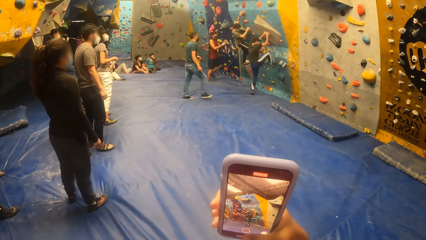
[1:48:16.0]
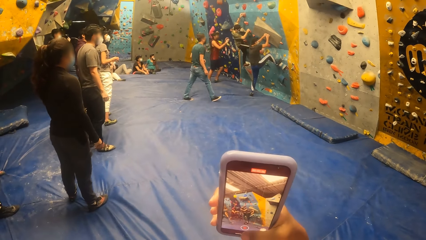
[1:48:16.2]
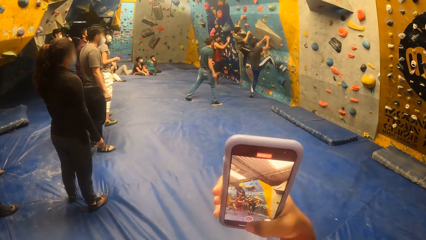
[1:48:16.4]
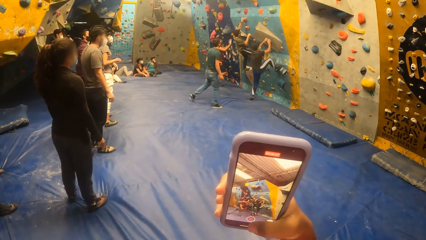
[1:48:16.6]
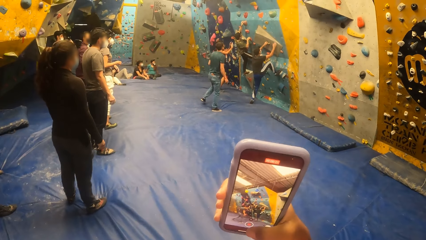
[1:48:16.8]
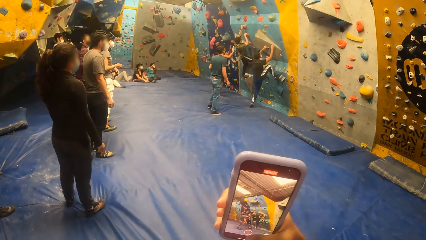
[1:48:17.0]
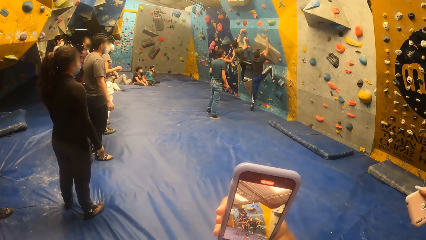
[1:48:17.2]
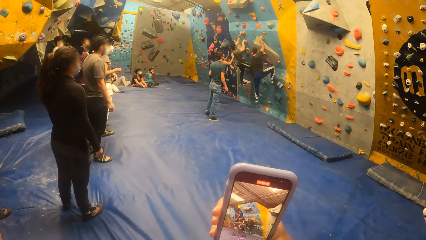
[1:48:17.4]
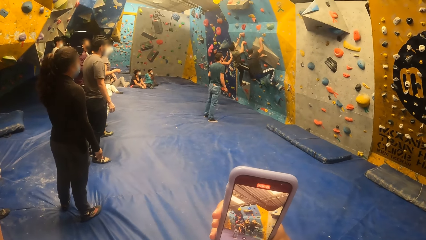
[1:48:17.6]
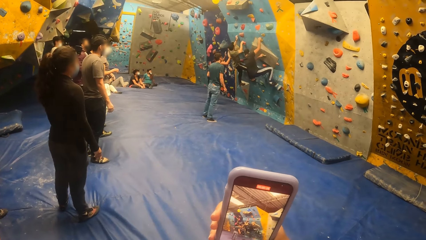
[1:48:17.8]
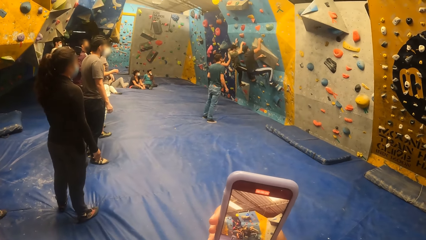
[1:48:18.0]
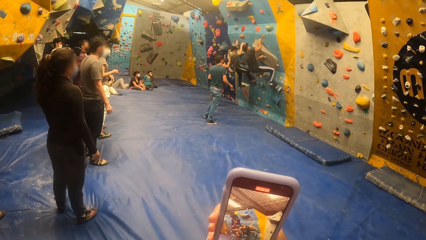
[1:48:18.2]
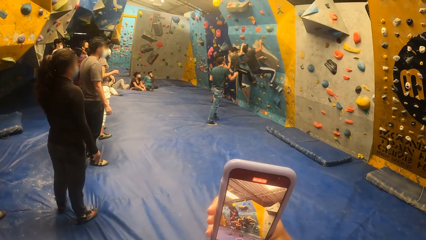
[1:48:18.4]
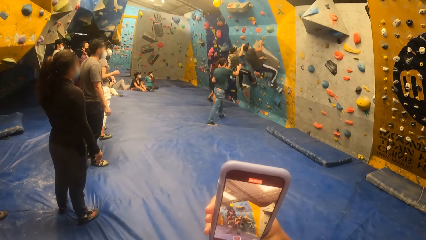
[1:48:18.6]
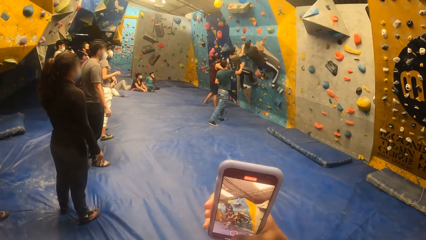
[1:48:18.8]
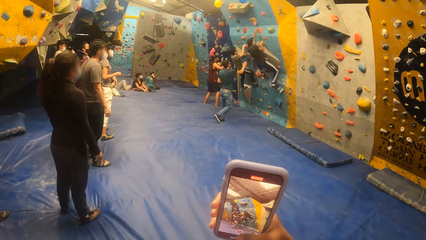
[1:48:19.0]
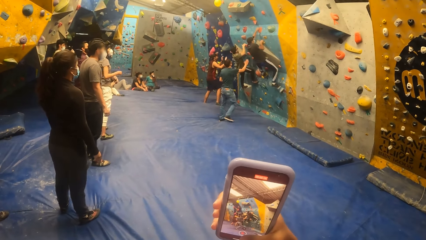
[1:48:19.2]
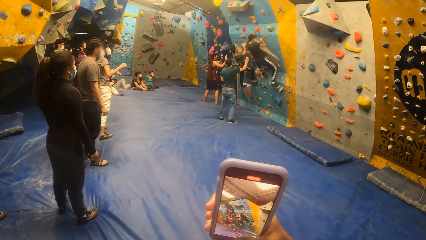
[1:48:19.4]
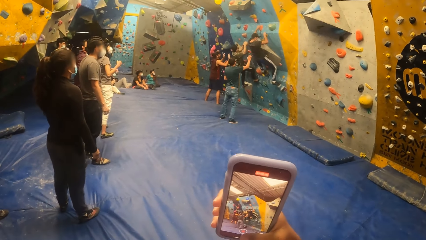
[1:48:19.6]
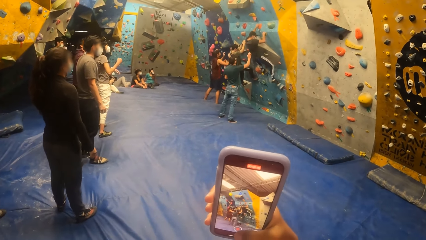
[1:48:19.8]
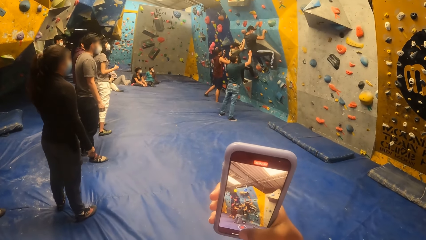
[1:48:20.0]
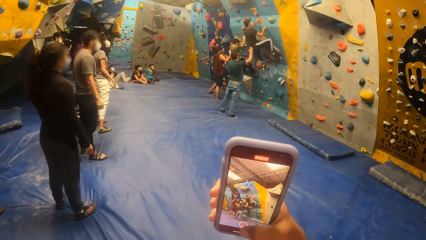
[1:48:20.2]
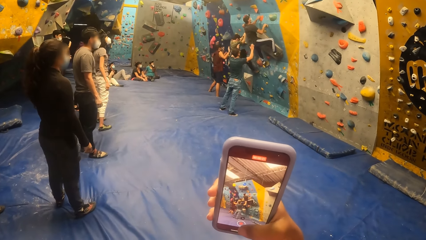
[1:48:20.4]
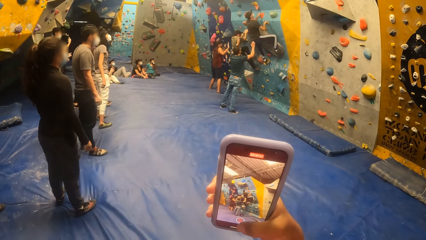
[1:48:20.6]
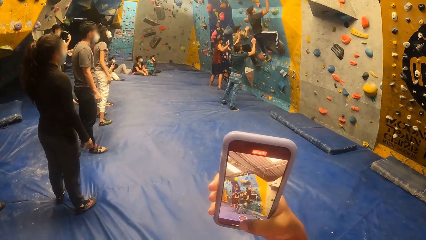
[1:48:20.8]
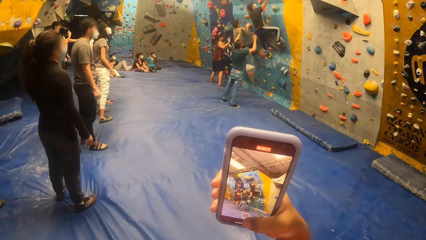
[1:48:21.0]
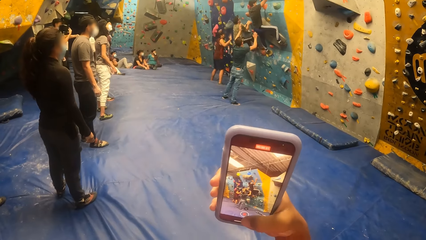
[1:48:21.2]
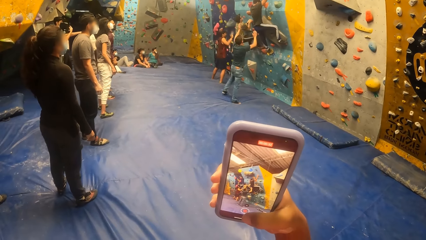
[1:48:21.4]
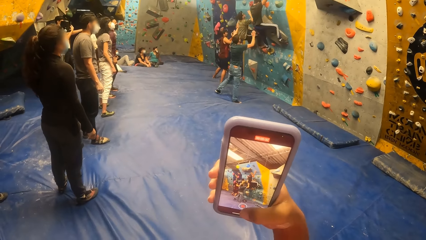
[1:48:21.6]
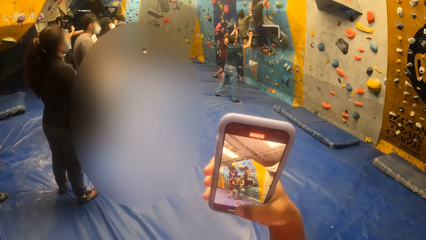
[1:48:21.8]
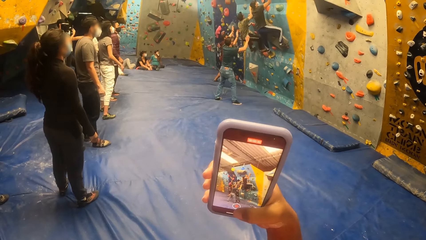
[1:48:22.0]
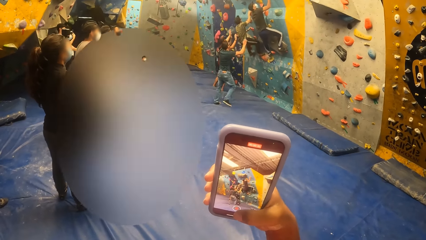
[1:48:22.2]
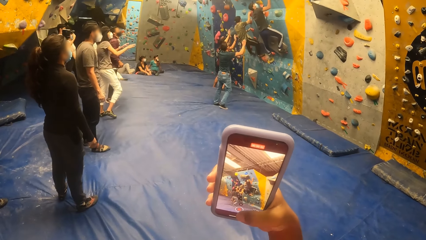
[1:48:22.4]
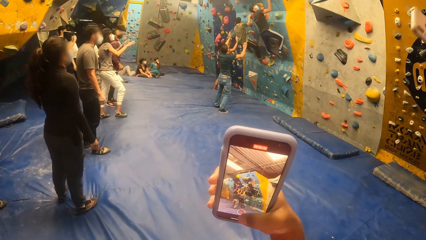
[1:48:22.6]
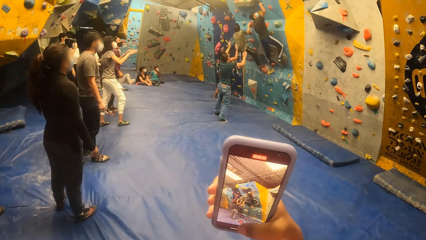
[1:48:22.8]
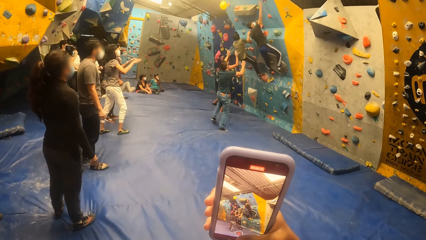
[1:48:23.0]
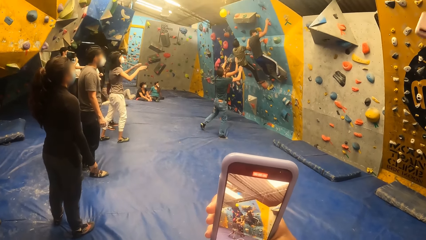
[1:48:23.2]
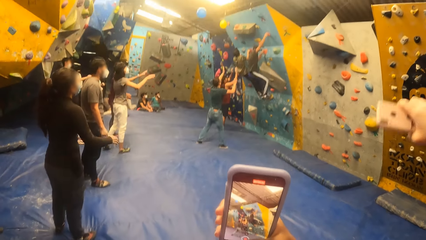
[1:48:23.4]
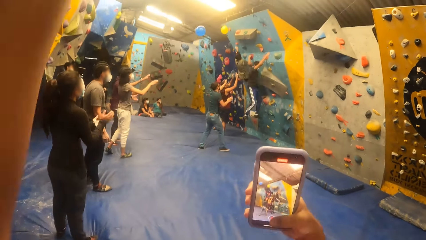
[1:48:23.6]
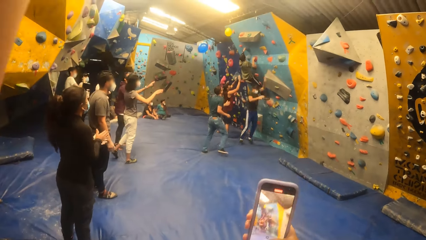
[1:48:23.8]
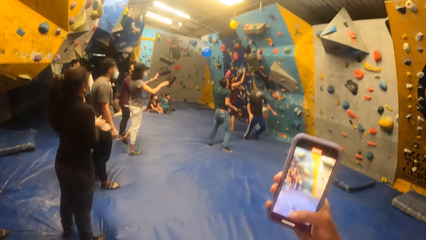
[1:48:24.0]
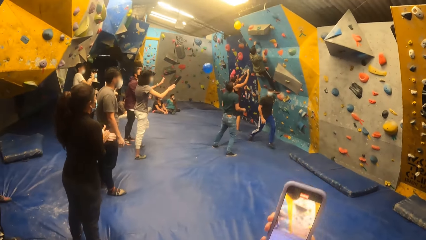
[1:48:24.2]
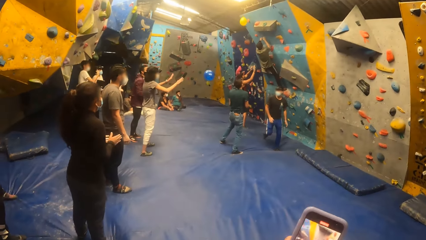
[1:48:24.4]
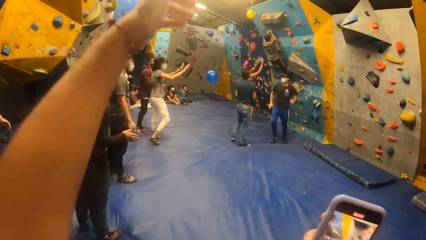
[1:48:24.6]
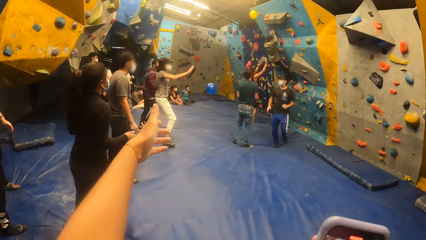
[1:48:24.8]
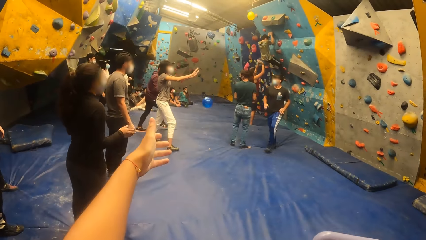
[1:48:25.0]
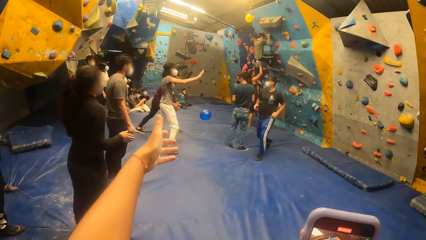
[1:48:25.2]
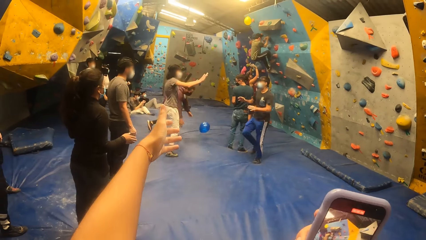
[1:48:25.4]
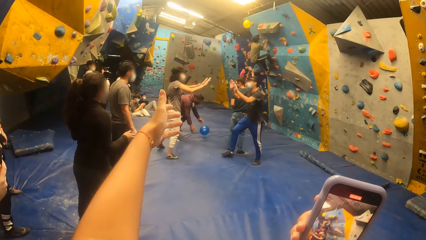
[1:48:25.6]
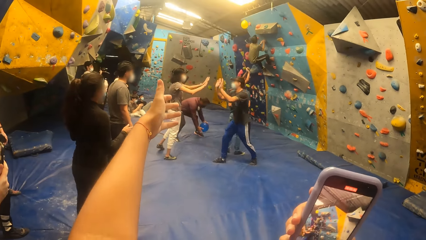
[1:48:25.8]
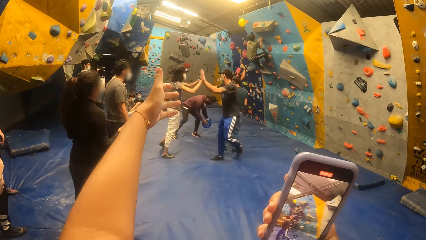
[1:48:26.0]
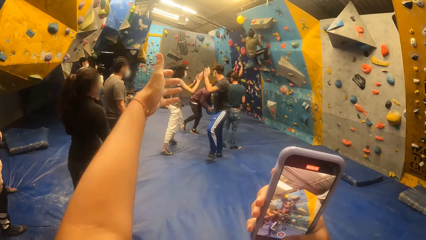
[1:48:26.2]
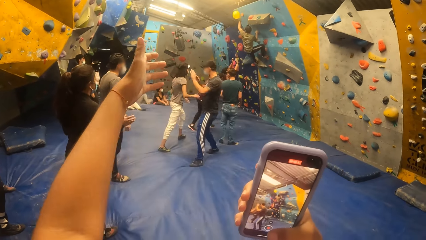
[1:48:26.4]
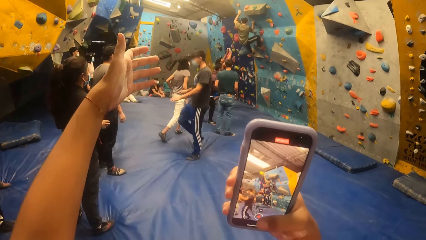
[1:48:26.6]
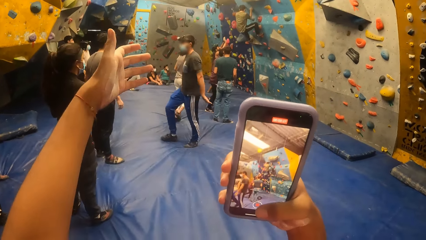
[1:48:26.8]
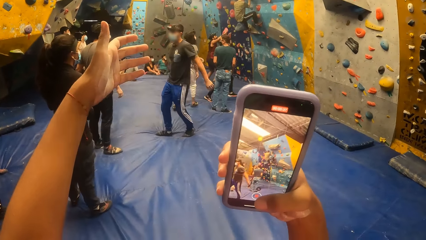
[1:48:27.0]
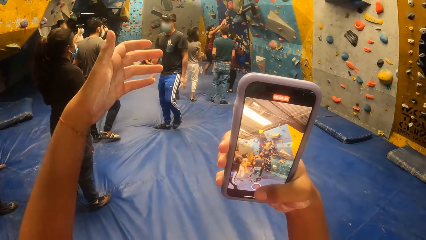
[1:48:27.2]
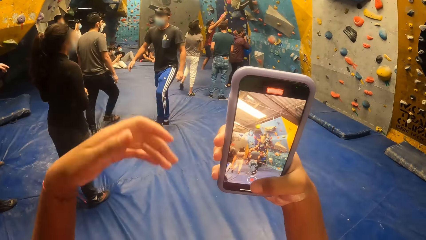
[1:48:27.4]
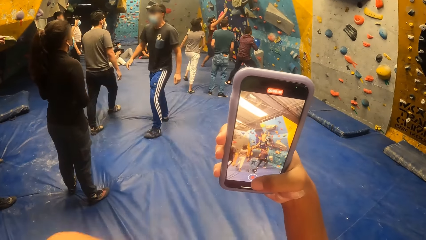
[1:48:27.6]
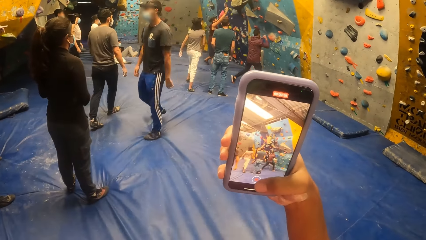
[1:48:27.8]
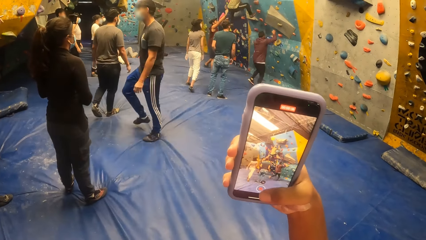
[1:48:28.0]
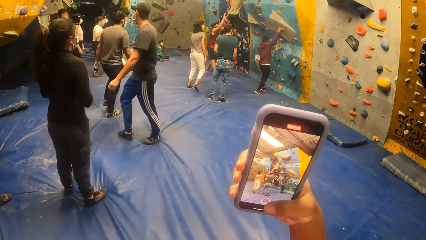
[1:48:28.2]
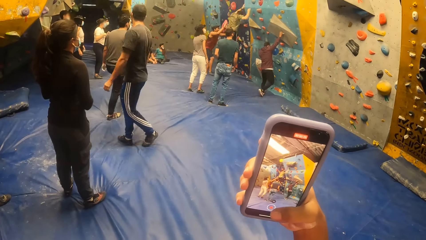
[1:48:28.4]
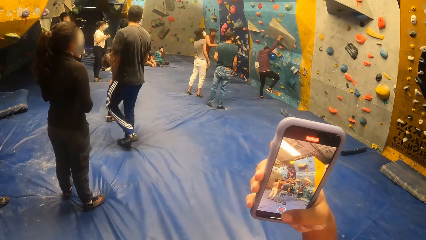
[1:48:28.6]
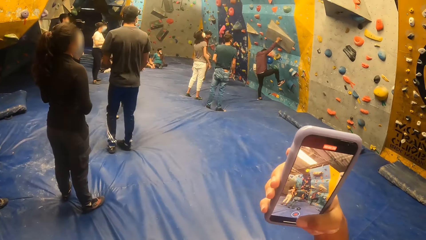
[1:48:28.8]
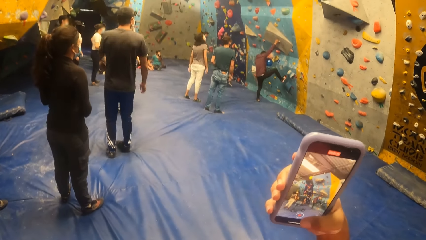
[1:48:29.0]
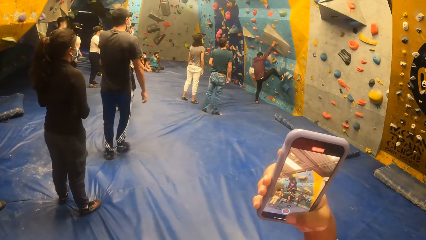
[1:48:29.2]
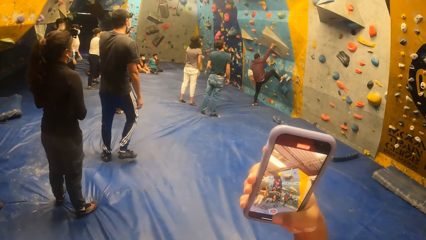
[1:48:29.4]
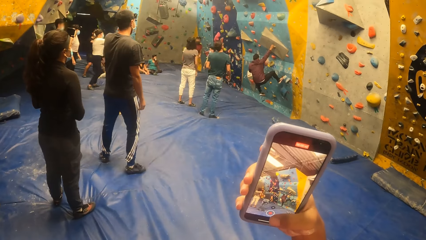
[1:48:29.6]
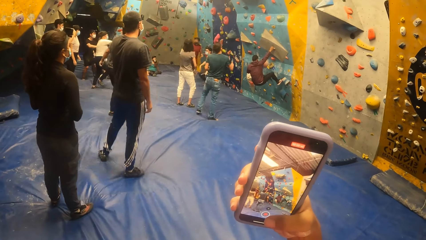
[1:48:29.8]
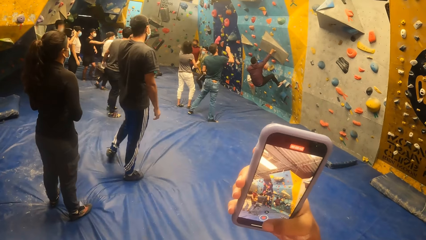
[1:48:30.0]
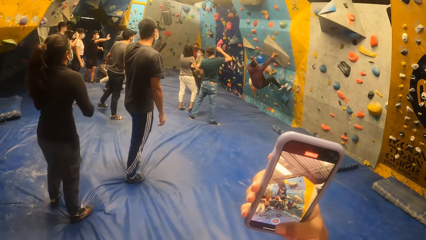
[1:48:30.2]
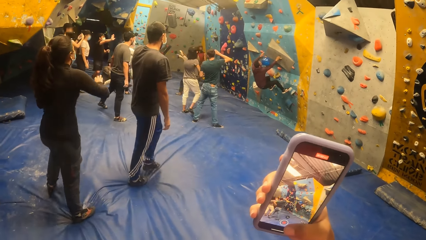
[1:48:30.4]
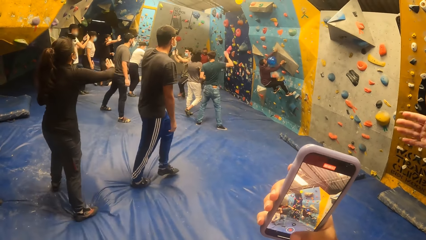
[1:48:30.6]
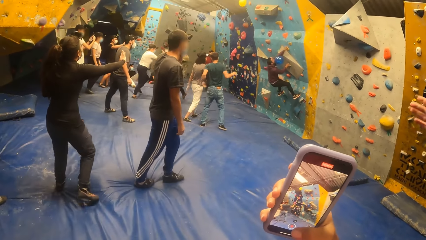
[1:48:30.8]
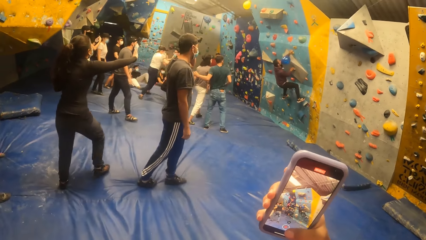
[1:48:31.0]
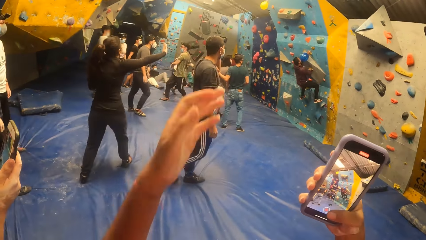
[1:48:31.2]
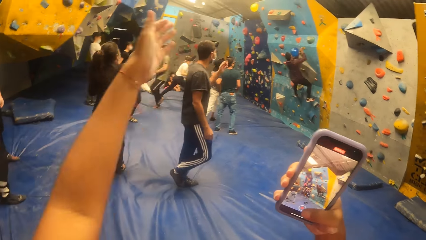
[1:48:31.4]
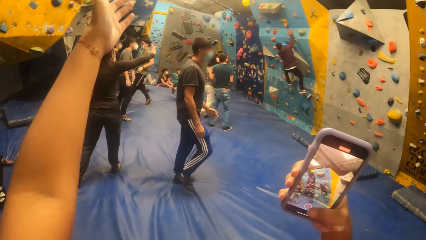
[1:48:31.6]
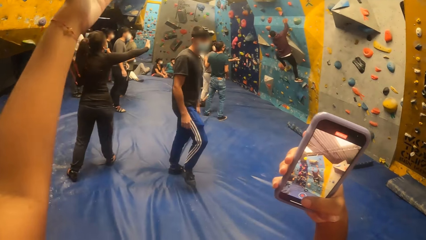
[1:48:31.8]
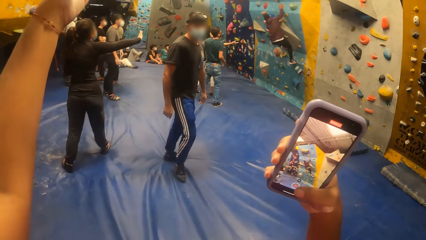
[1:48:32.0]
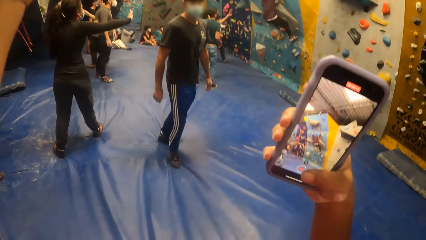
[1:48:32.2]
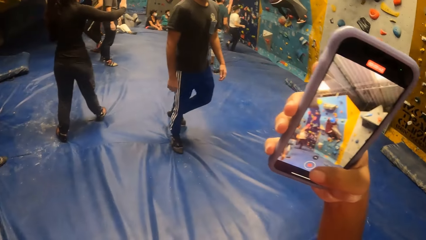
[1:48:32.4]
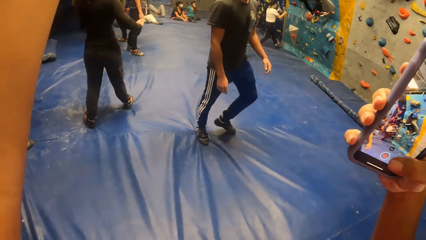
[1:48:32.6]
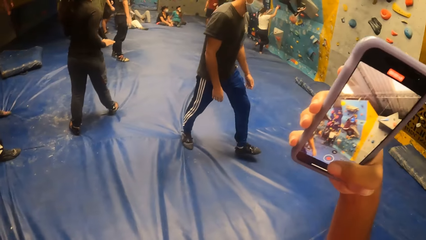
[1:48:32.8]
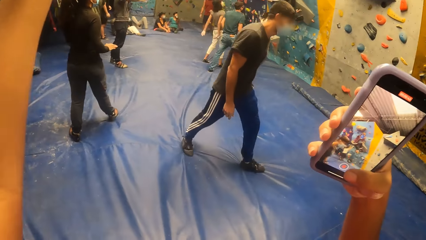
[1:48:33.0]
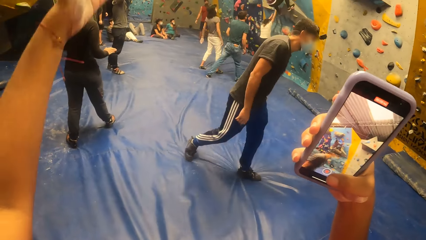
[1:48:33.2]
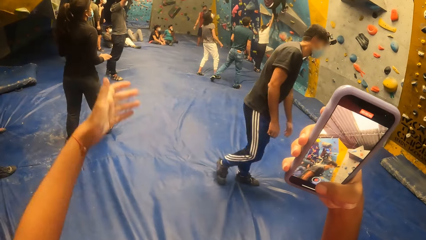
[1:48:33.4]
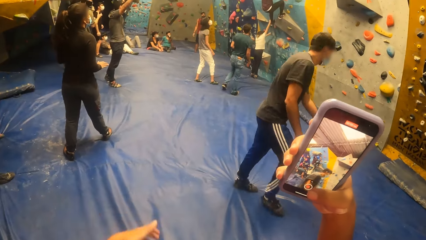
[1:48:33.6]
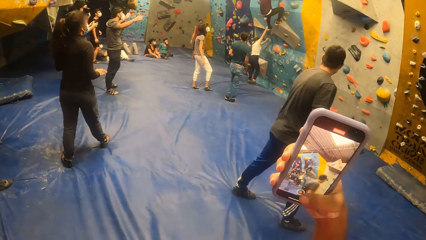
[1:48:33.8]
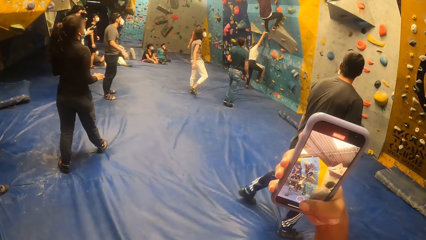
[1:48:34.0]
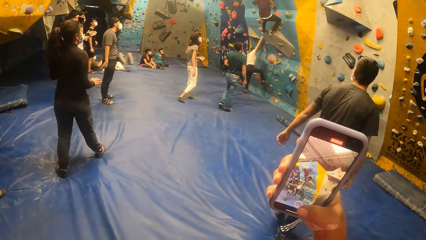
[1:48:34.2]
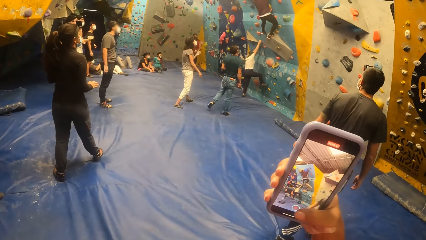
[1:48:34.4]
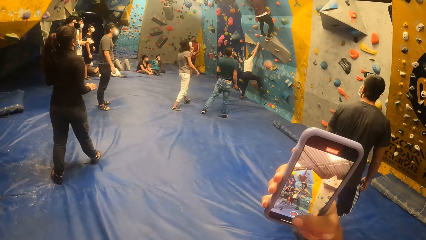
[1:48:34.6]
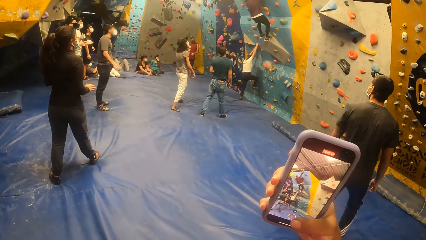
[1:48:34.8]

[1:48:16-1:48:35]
The camera wearer points the left hand forward. They record the video with a phone.
